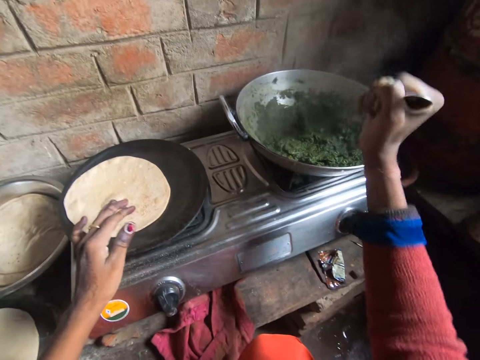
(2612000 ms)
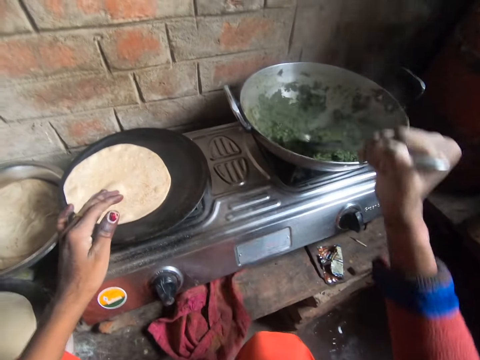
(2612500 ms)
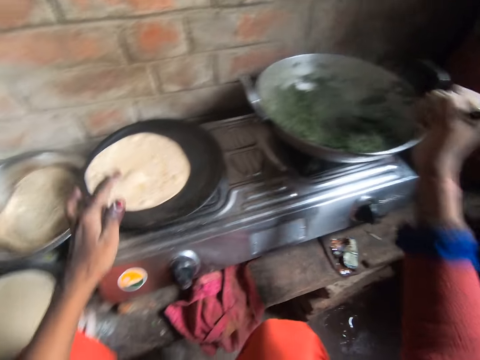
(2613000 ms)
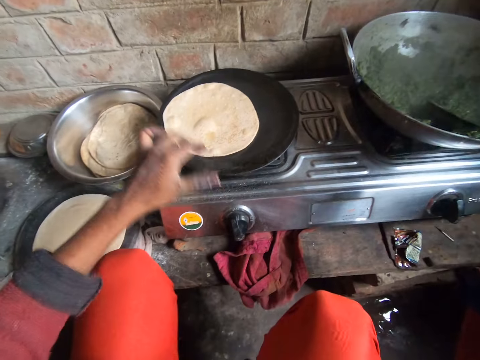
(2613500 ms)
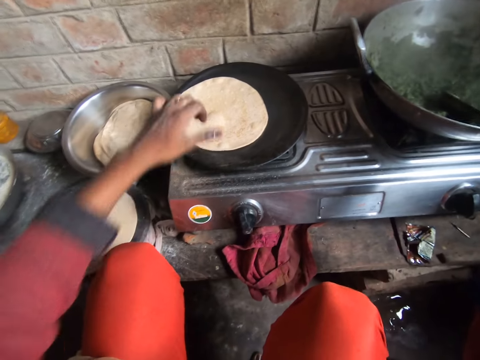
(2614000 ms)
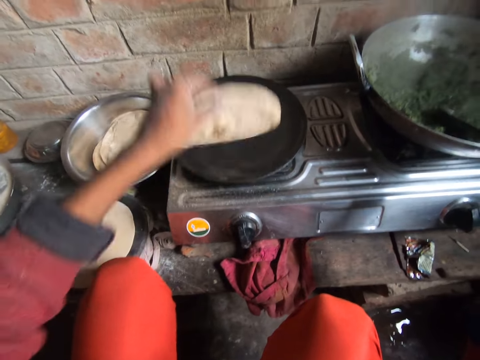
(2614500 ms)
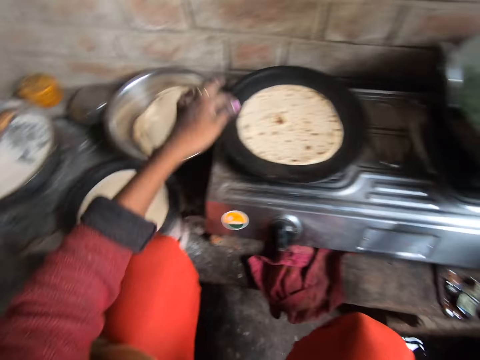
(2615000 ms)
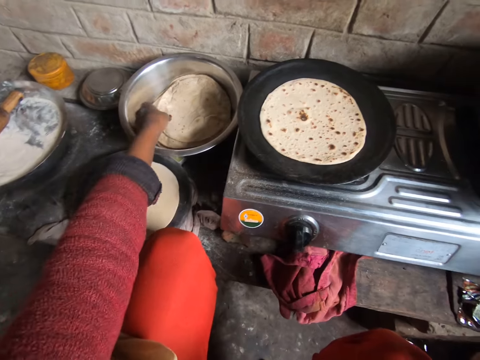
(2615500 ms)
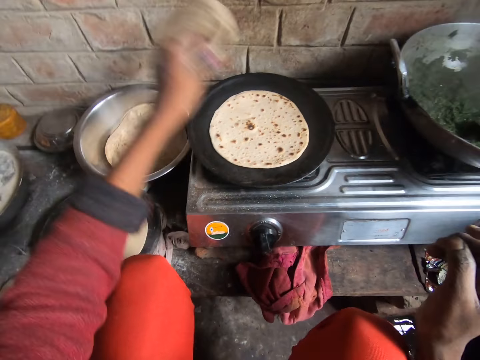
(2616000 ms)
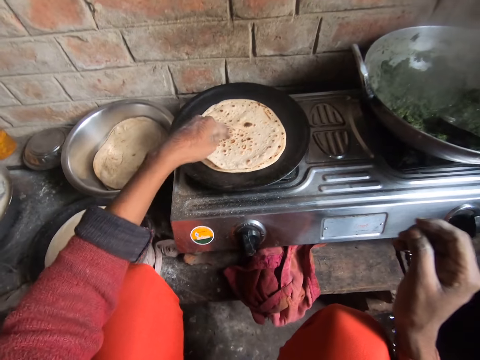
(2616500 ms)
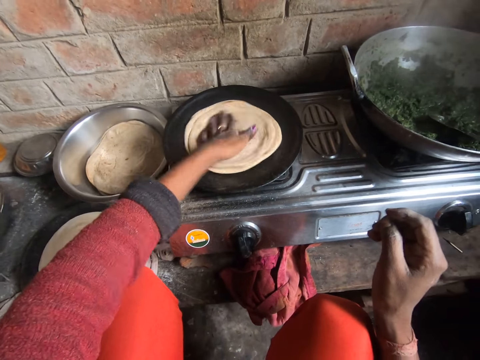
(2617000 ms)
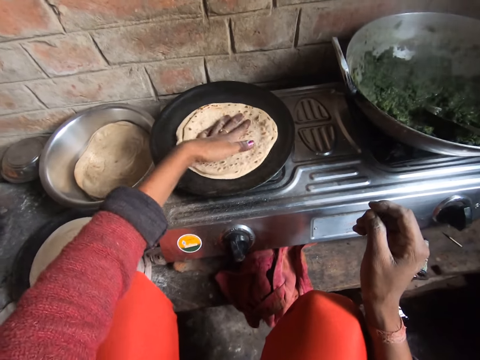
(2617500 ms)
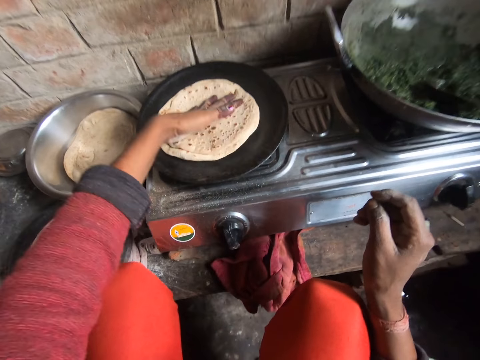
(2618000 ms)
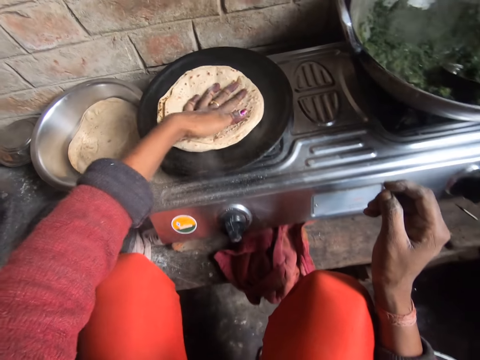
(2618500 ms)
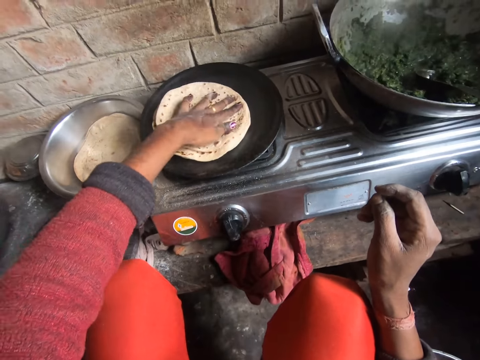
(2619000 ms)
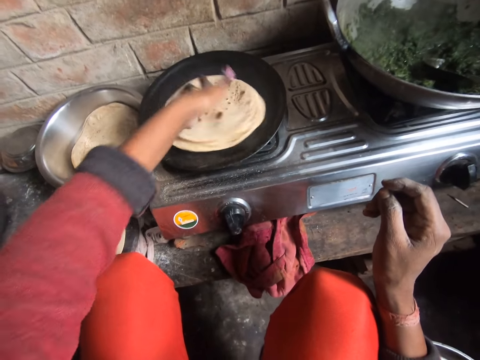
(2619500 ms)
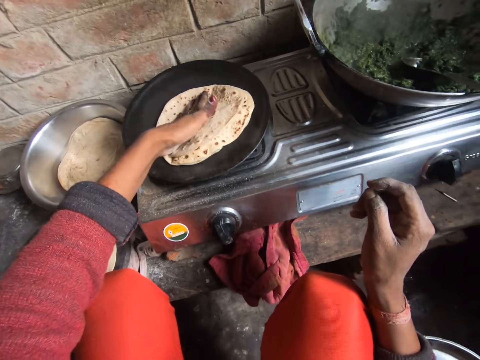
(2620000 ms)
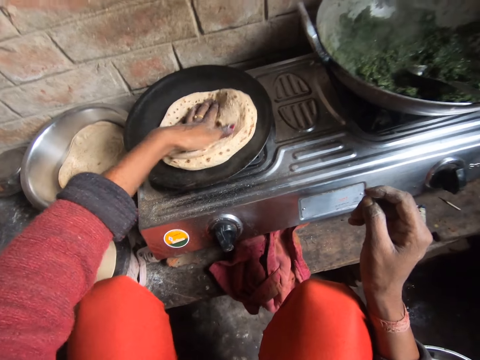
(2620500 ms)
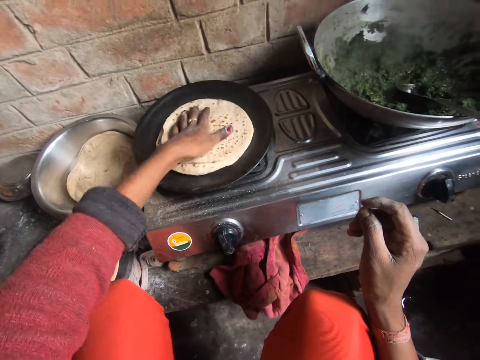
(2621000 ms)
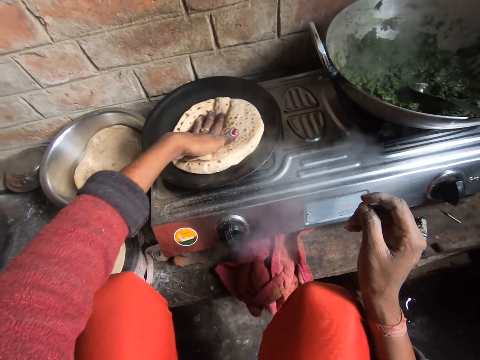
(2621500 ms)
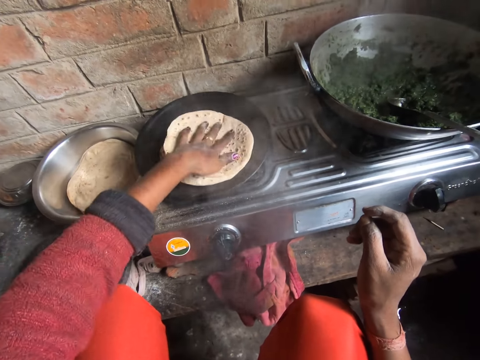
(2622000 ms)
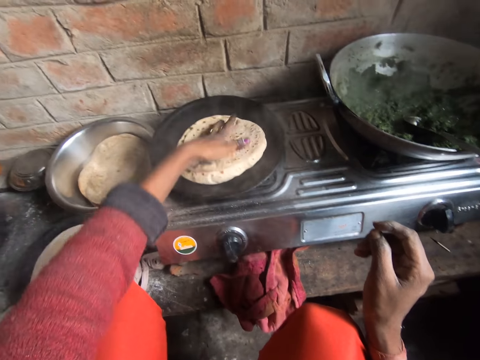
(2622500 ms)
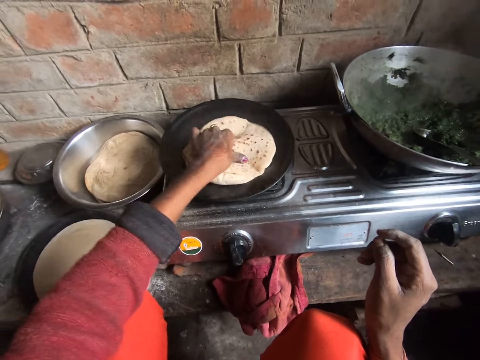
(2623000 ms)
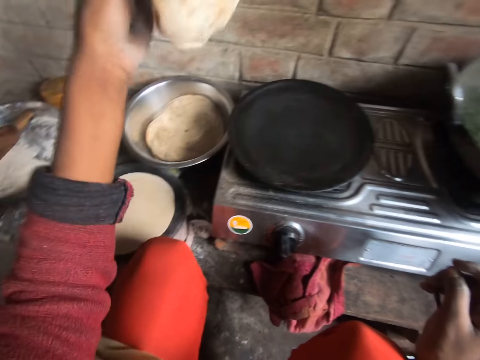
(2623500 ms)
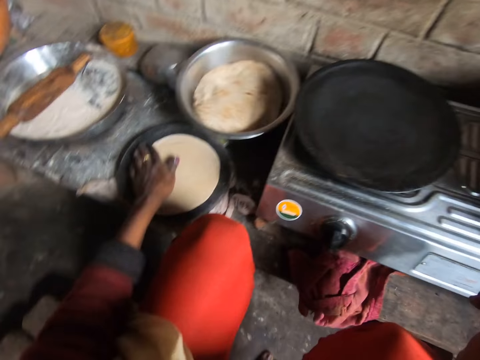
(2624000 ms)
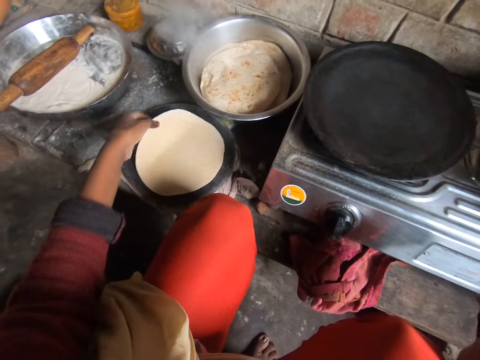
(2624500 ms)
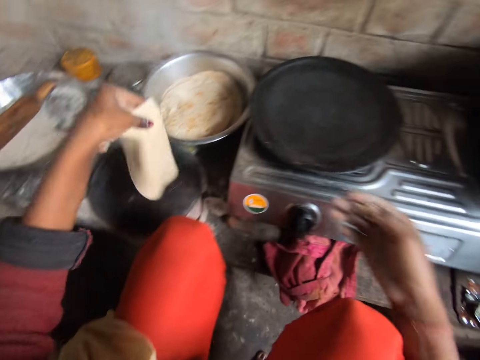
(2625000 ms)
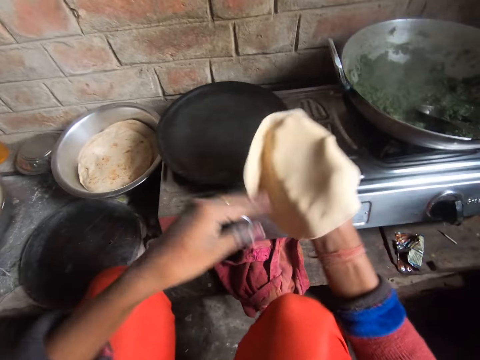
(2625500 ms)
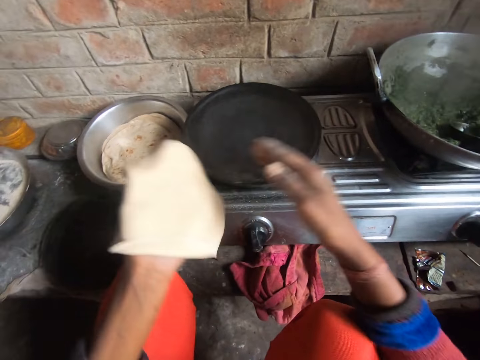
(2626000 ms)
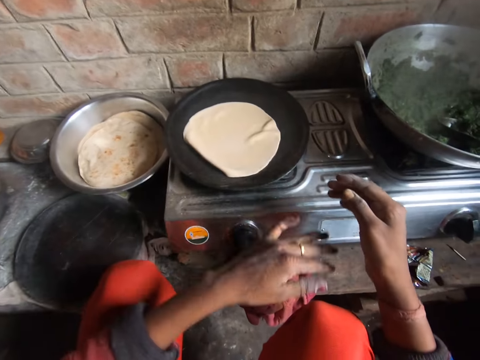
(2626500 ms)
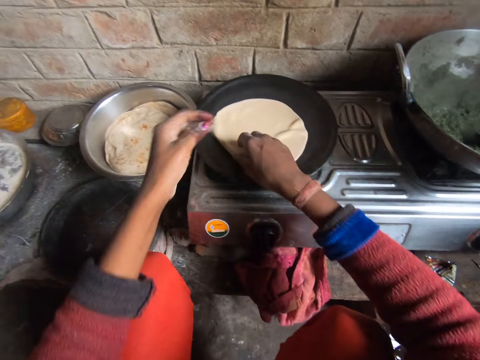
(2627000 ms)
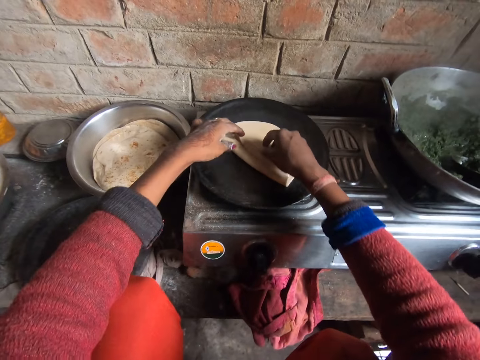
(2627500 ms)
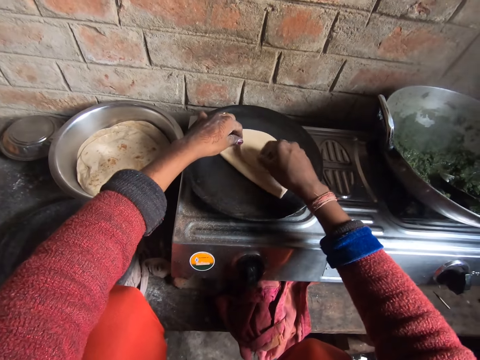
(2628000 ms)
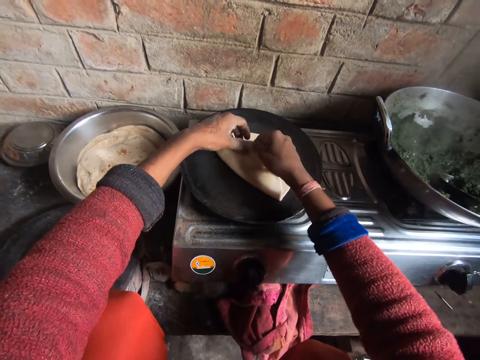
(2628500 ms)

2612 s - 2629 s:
The camera wearer turns the pancake on the frying pan. He picks up the pancake from the bowl and drops the pancake on the frying pan. He turns the pancakes on the frying pan. He rolls the flatbread on the flat pan. He picks up the pancakes from the frying pan. He drops the pancakes in the bowl. He picks up the pancake crust from the wooden board. He holds the flatbread with his hands. He drops the pancake crust on the frying pan.

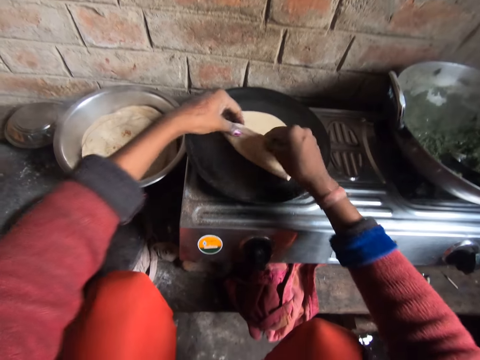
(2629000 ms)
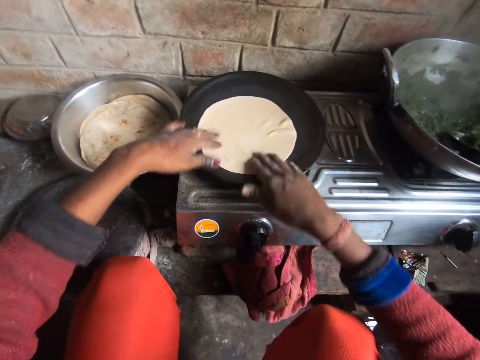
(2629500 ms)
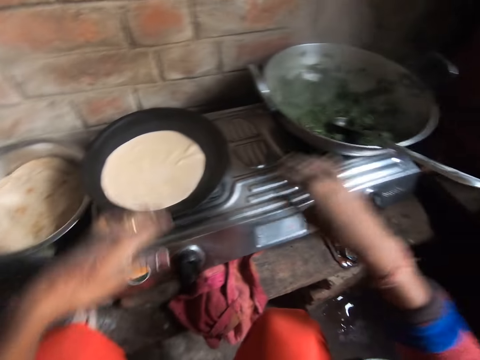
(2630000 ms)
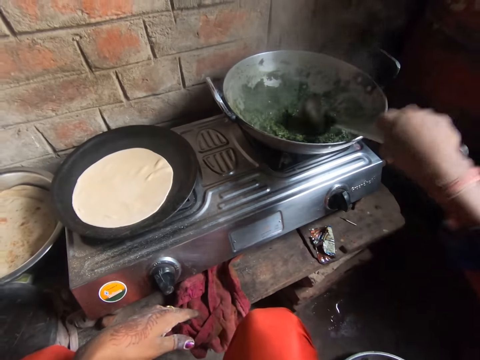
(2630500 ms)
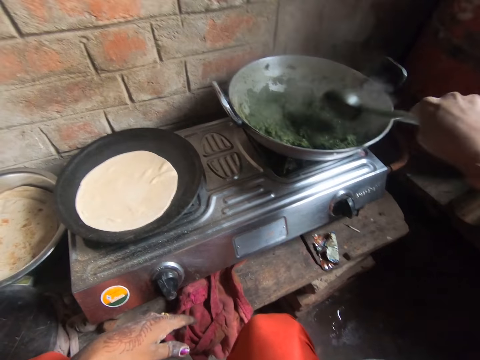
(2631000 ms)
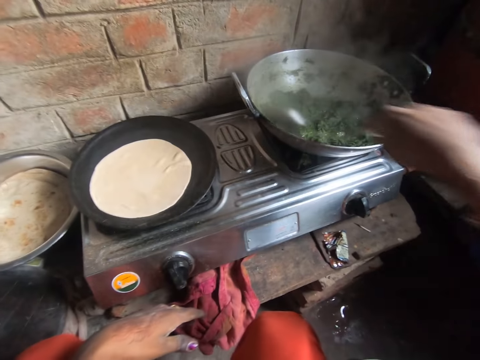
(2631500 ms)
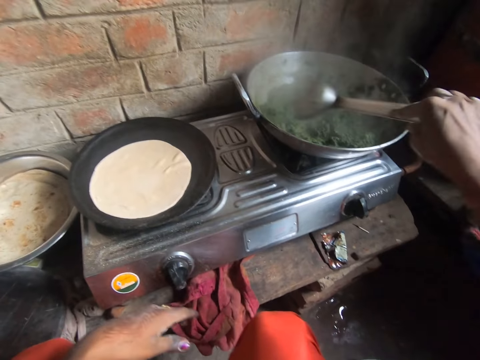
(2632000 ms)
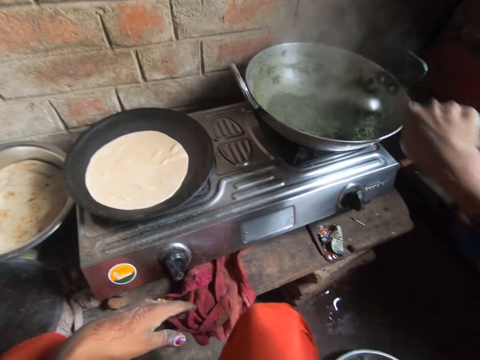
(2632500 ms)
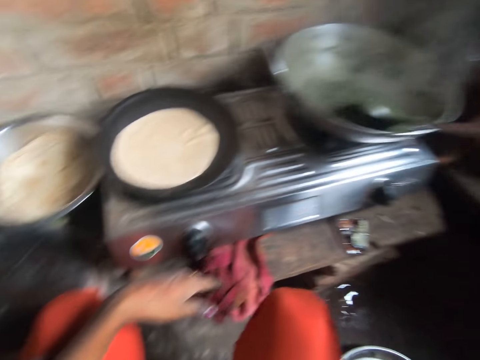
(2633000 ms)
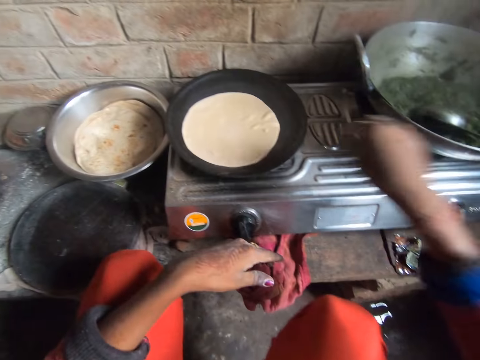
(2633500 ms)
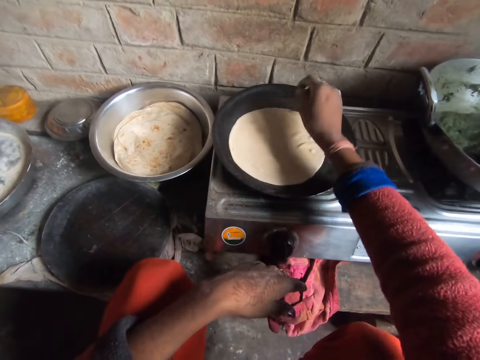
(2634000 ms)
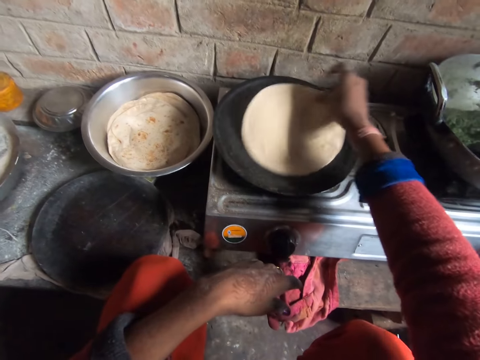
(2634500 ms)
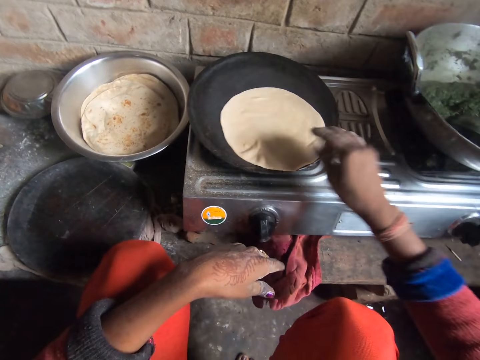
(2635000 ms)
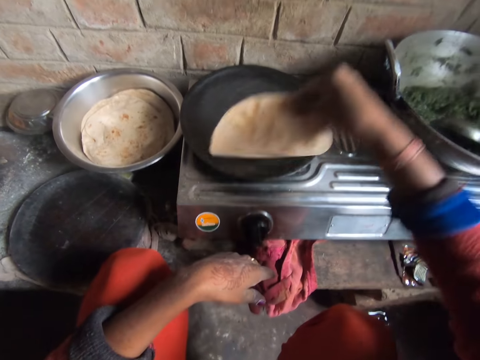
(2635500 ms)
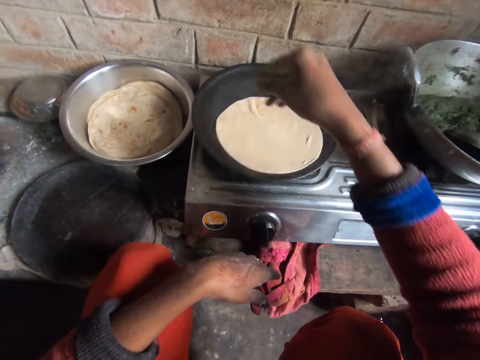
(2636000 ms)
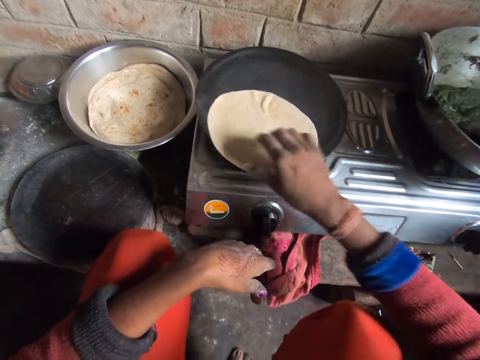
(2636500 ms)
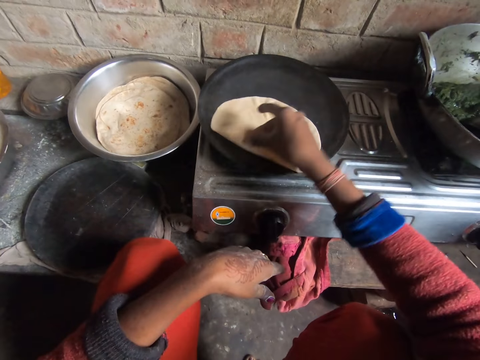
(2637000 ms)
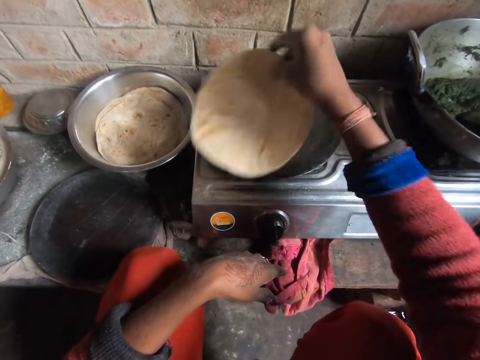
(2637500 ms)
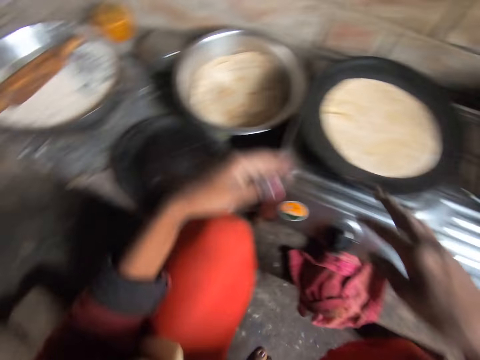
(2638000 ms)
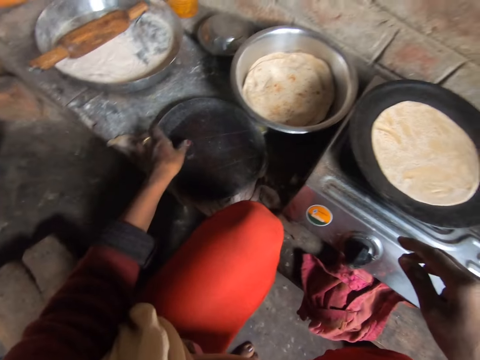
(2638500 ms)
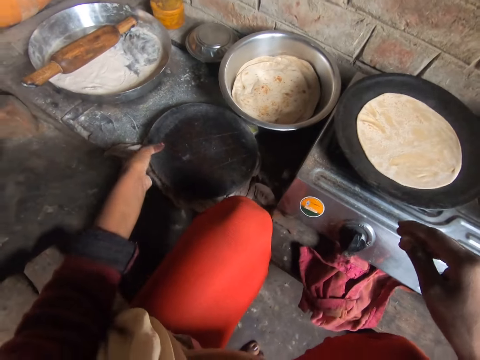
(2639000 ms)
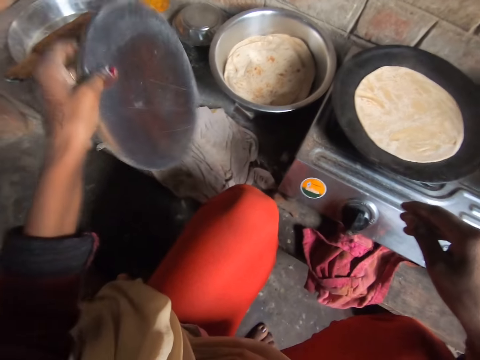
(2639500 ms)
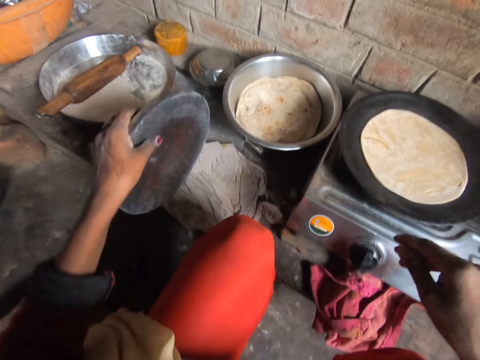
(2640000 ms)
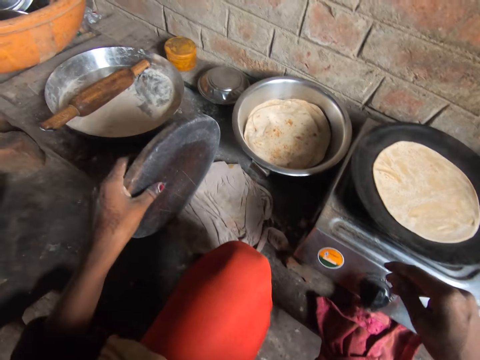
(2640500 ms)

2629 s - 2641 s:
The camera wearer stirs the vegetable soup with the cooking spoon in the cooking pot. They turn the pancake on the frying pan. They pick up the wooden board on the cabinet.
